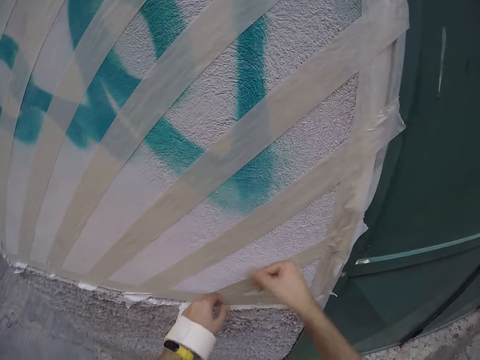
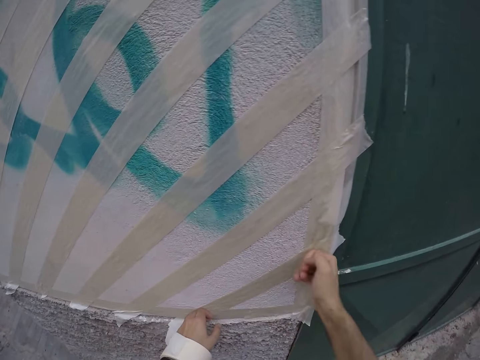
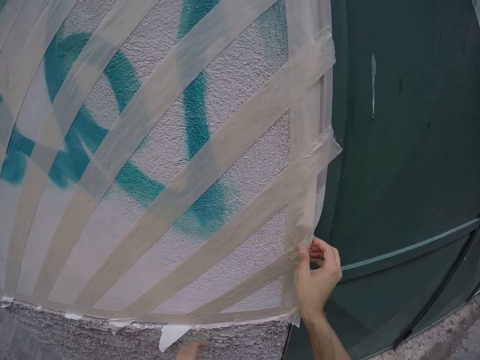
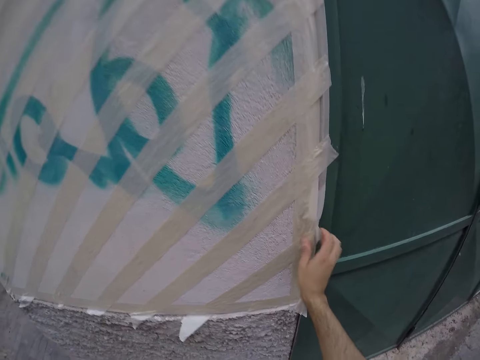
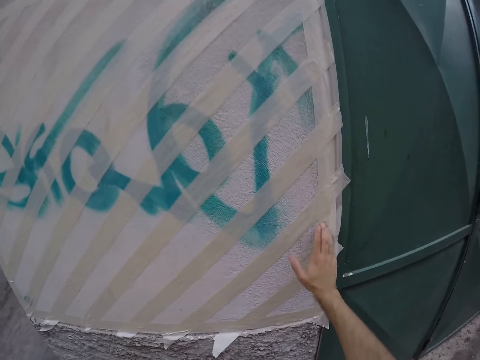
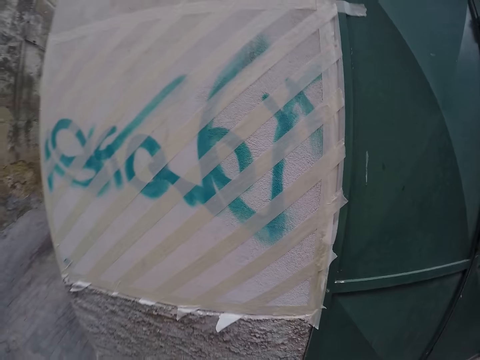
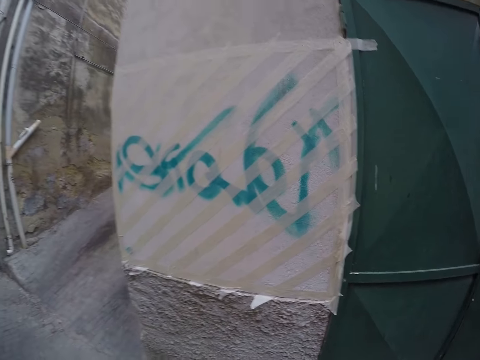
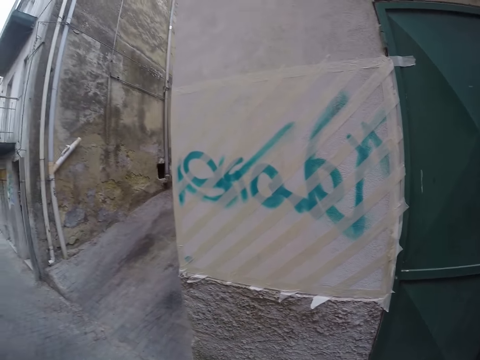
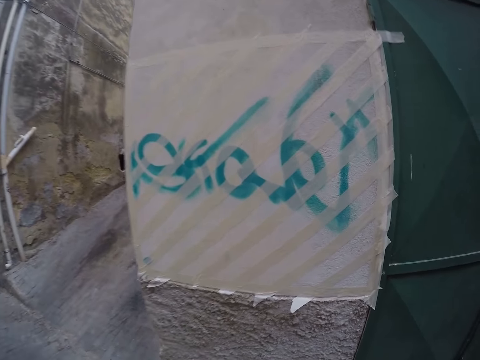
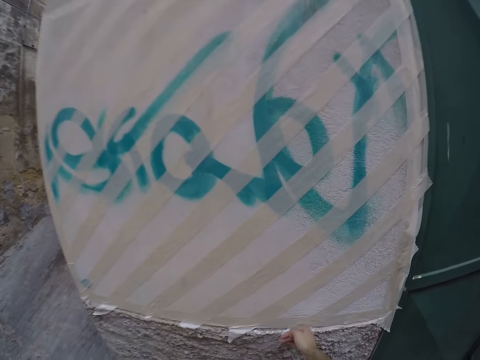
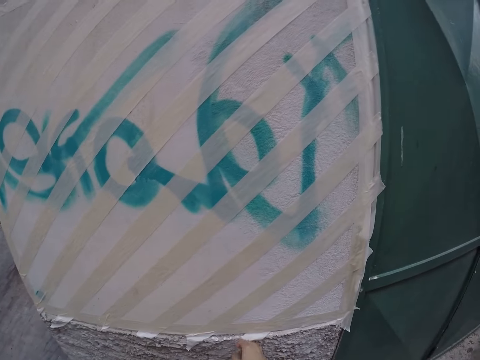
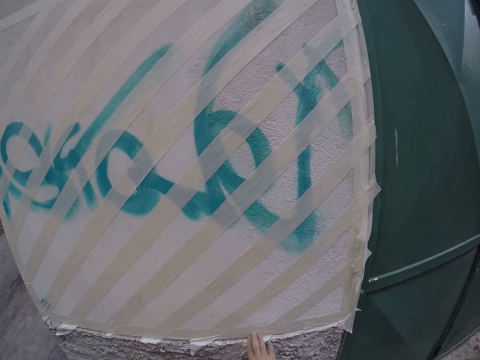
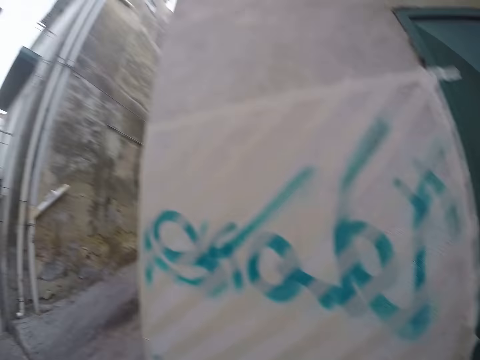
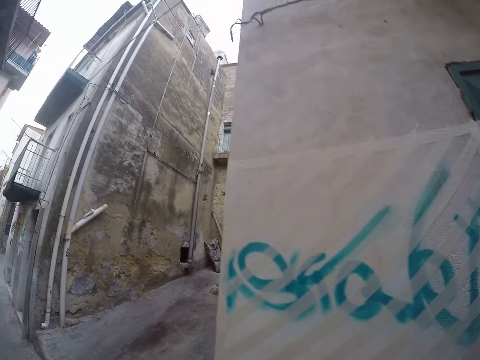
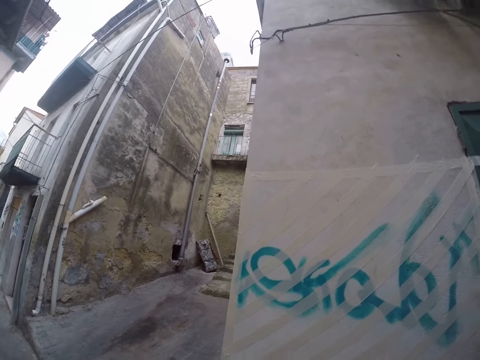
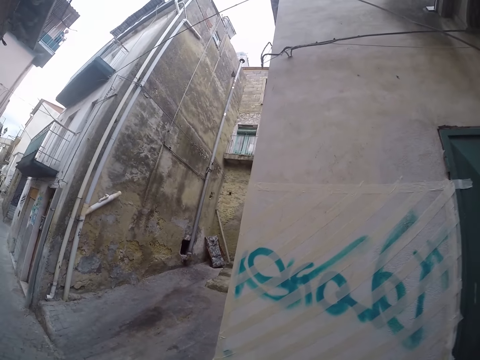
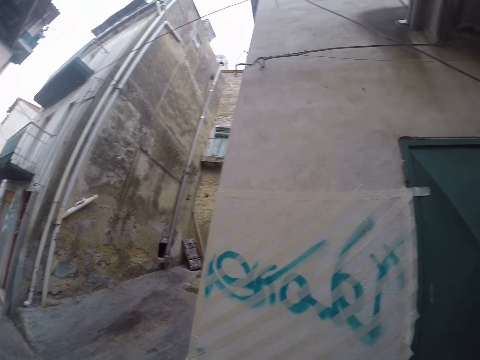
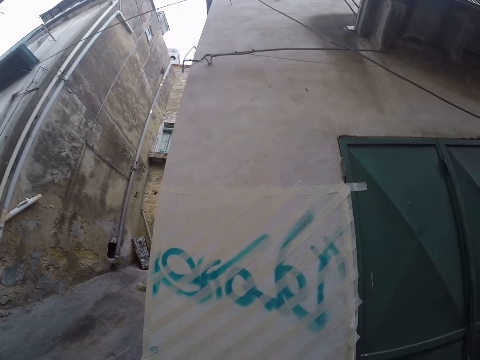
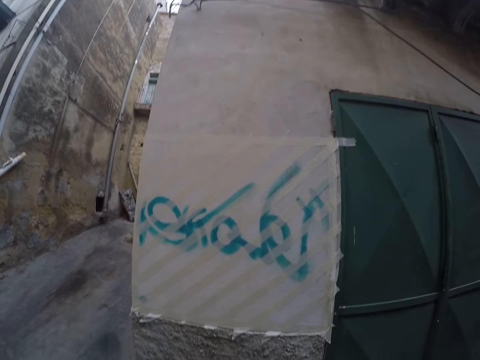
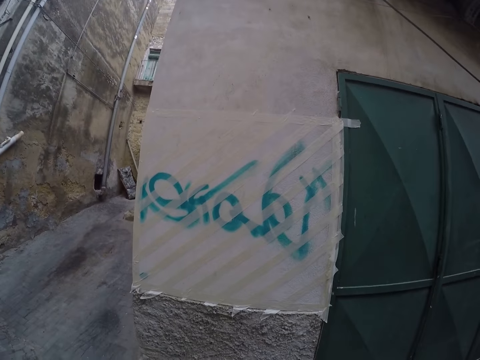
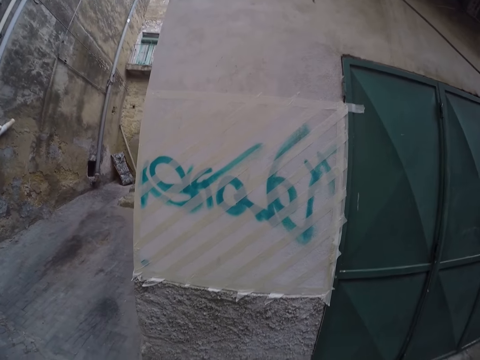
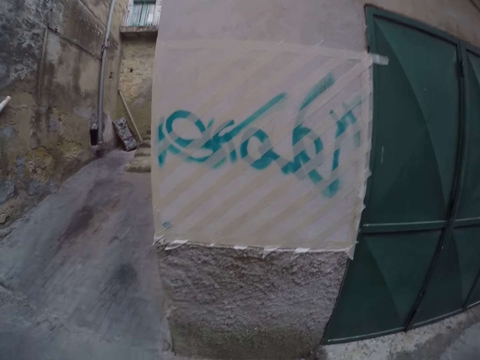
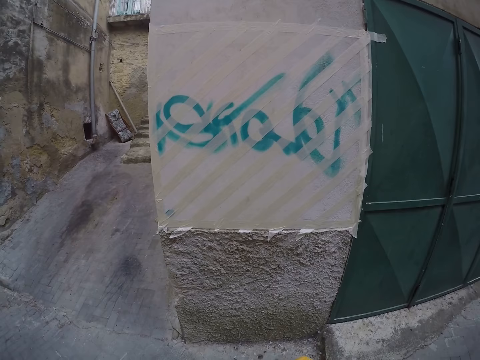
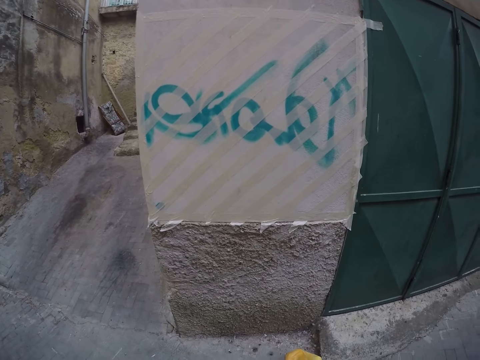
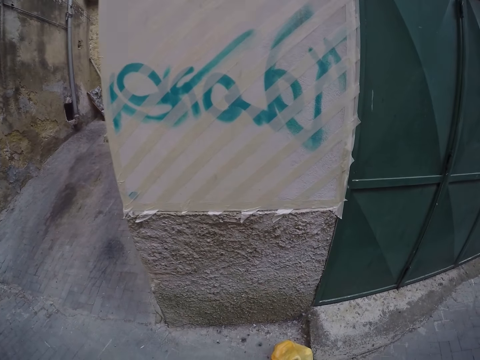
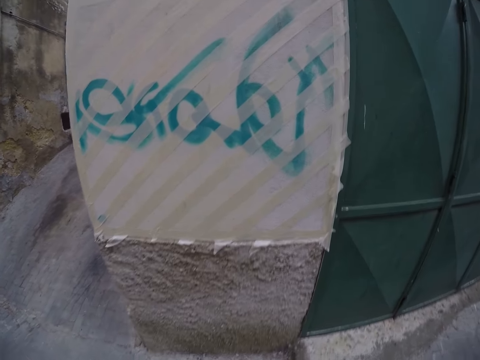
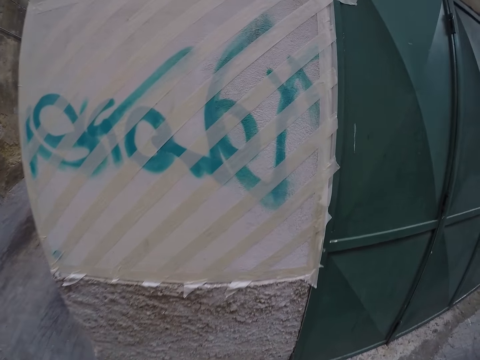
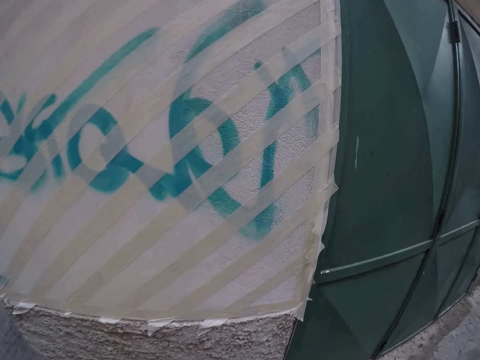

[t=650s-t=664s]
The camera wearer looks around the wall. They stick a cellotape on the wall. They look around the wall.

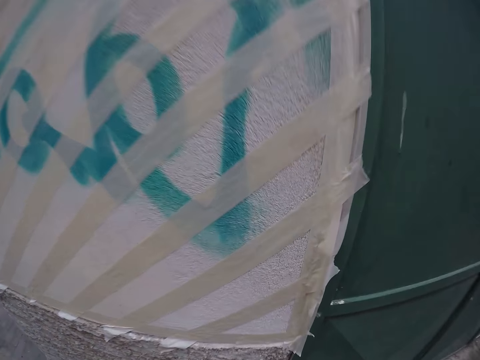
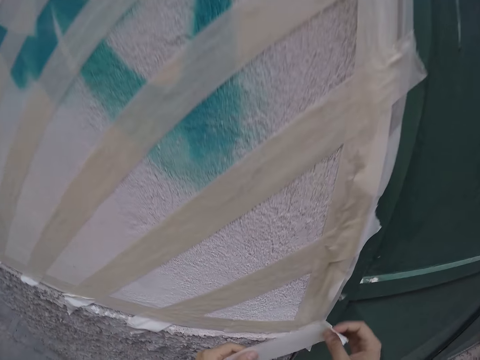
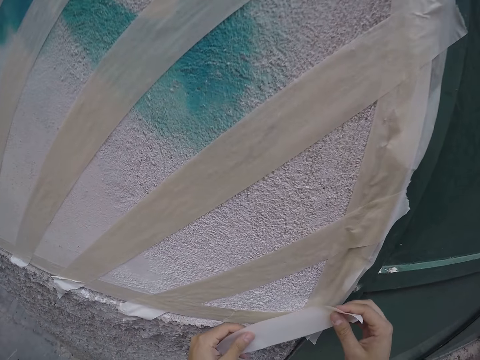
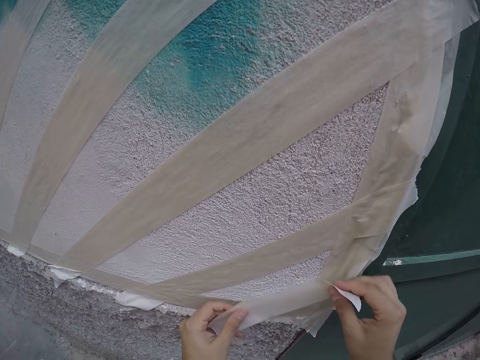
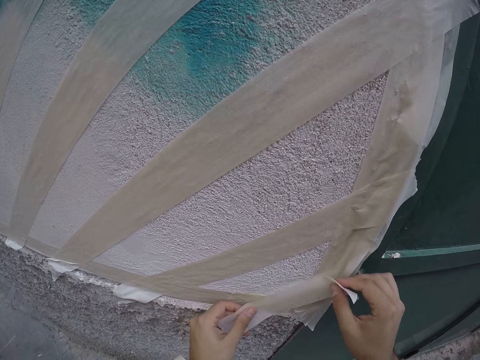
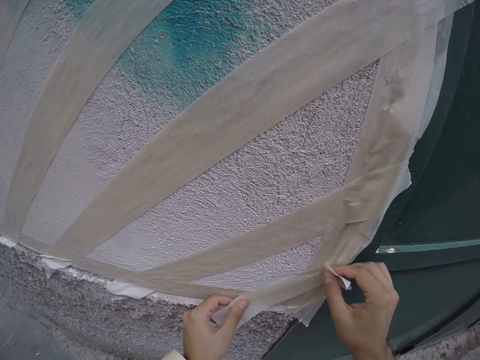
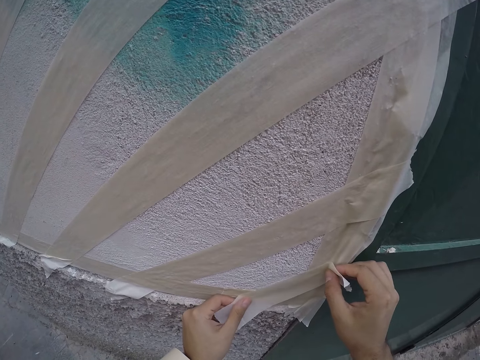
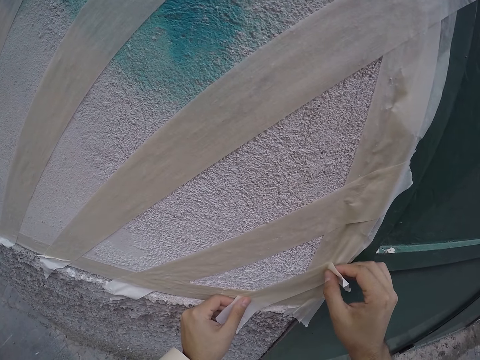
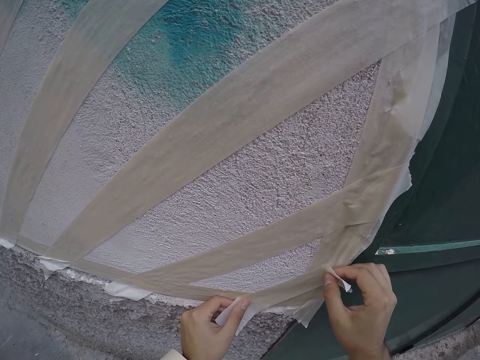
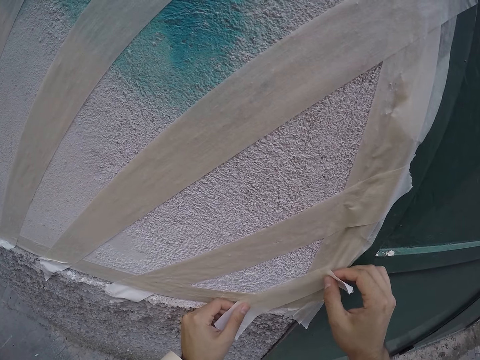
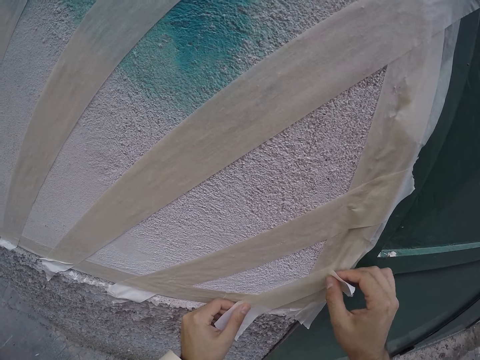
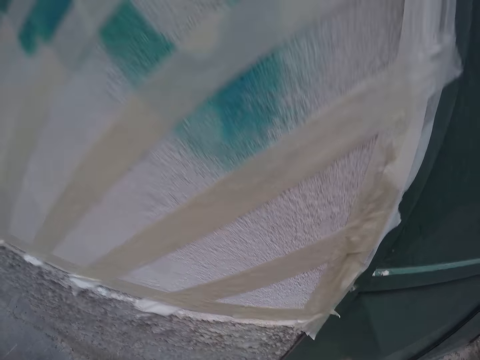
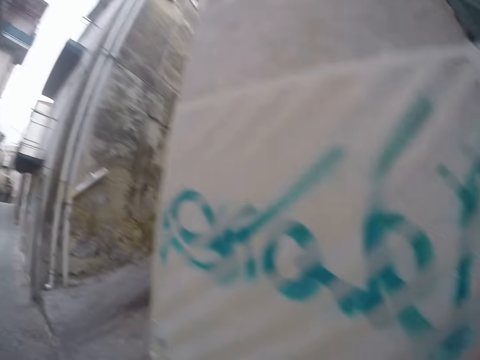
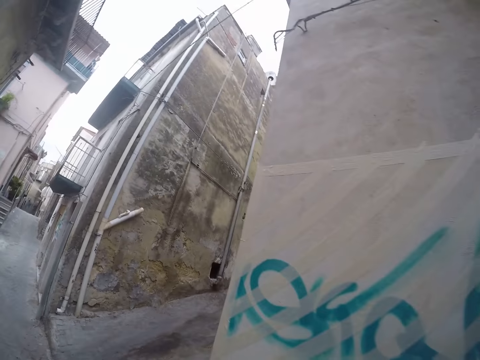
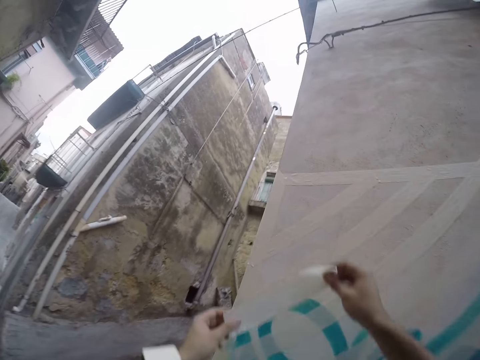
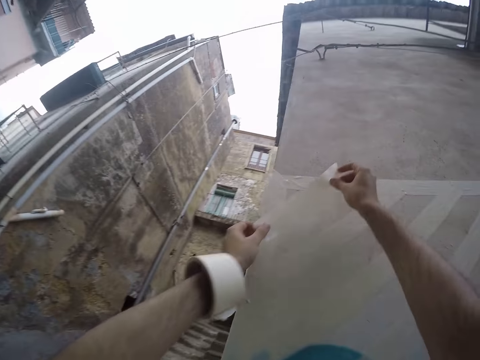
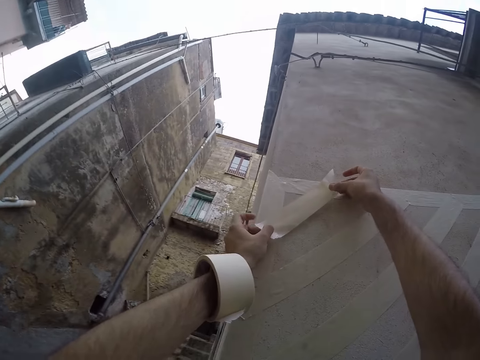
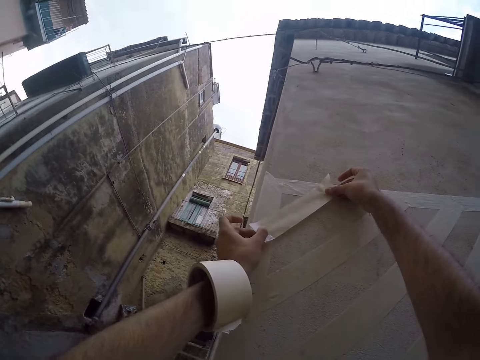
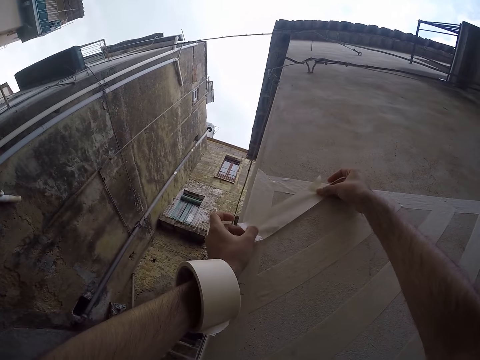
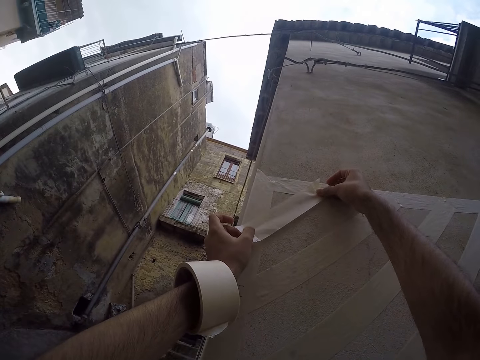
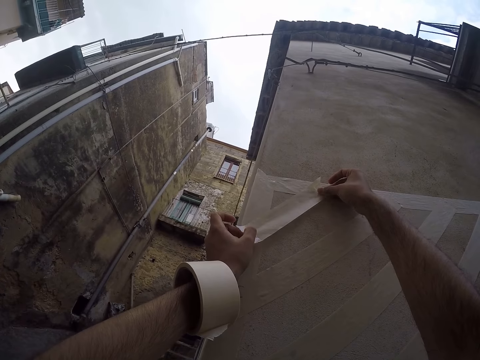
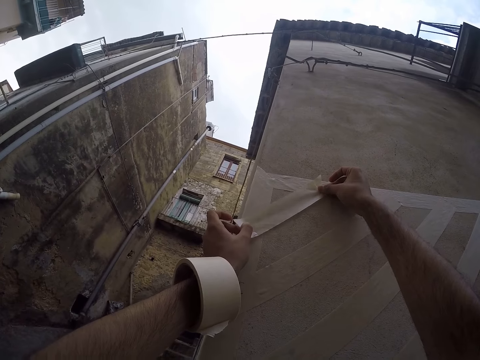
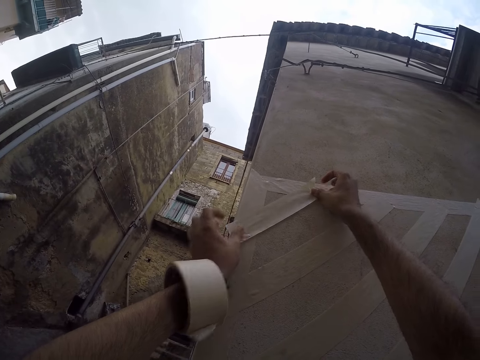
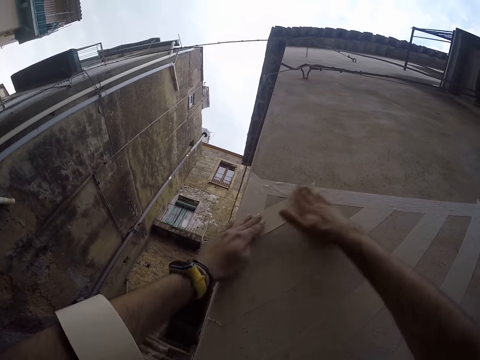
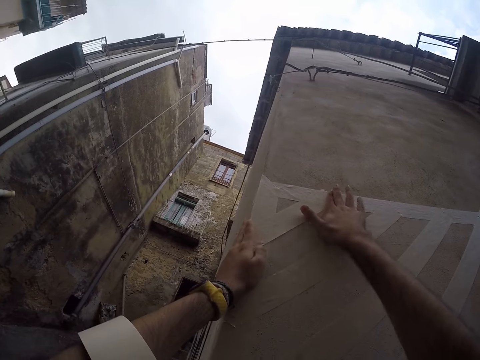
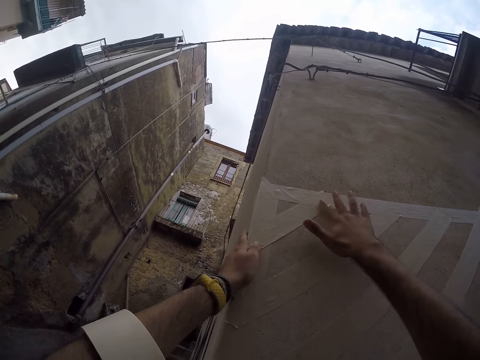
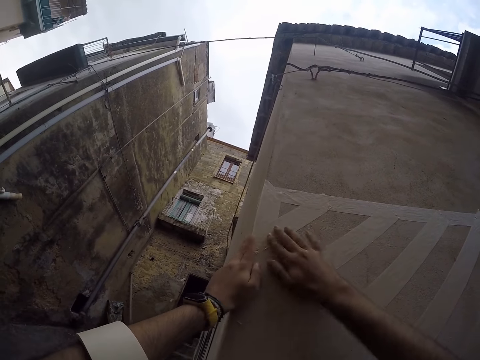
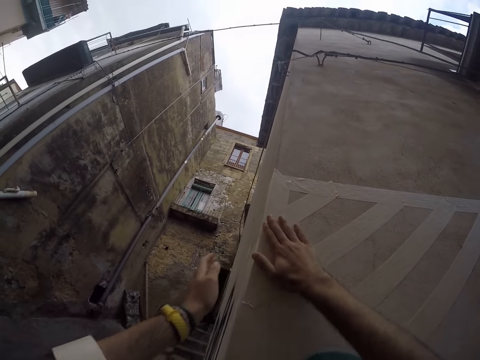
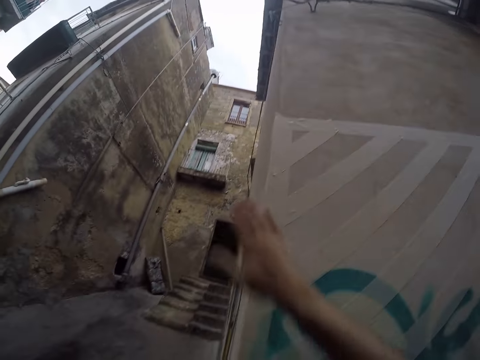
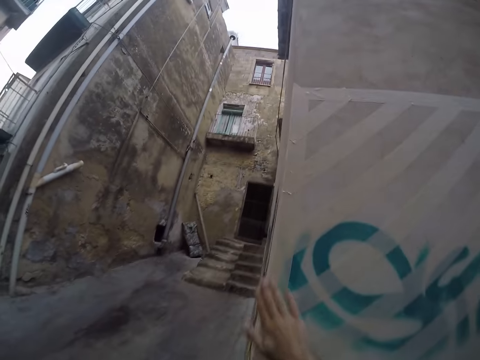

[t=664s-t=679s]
The camera wearer places a tape or cellotape on the wall with both hands. They remove the cellotape from the wall and lift the cellotape. They place the tape on the wall with both hands. They straighten the tape on the wall with both hands.
